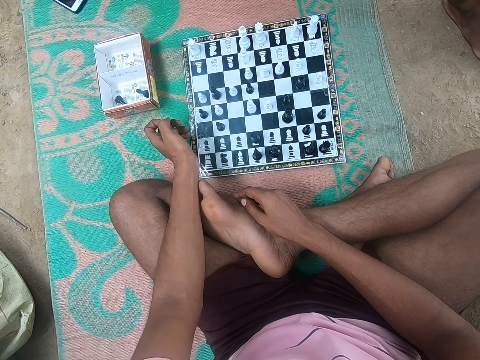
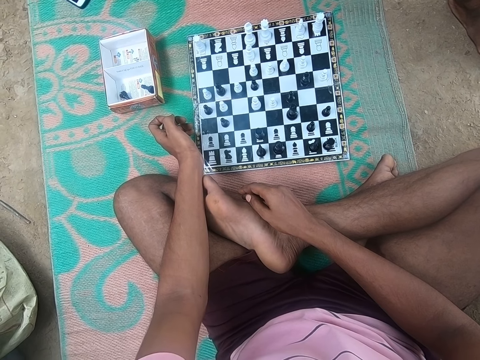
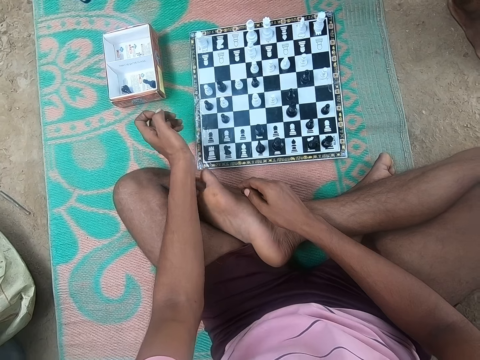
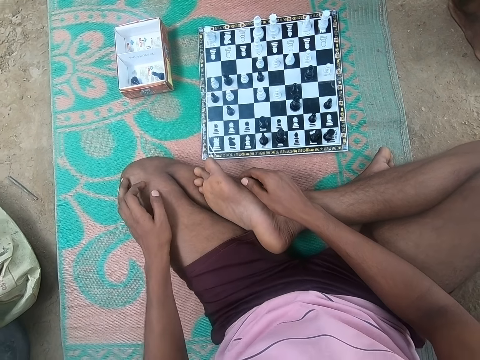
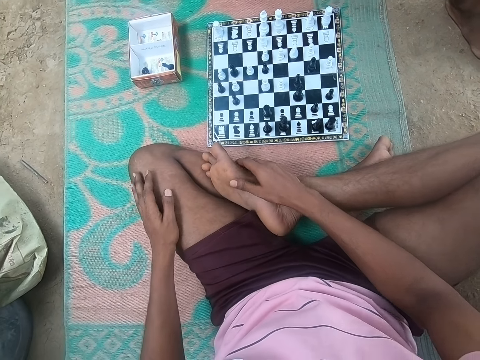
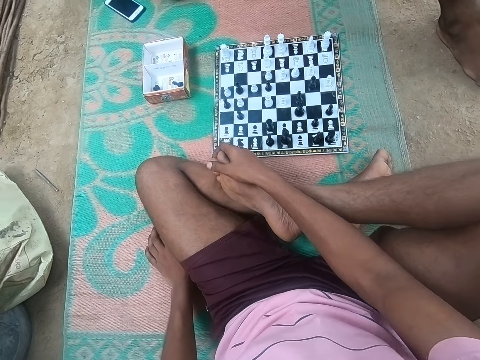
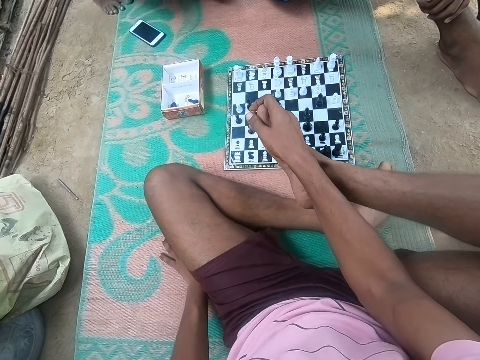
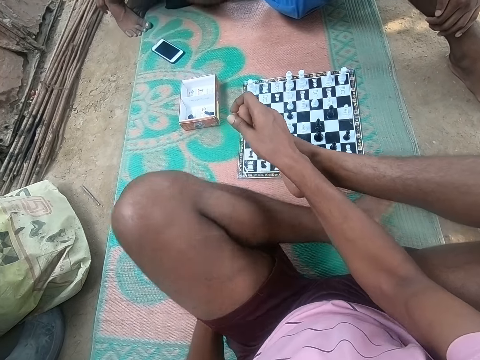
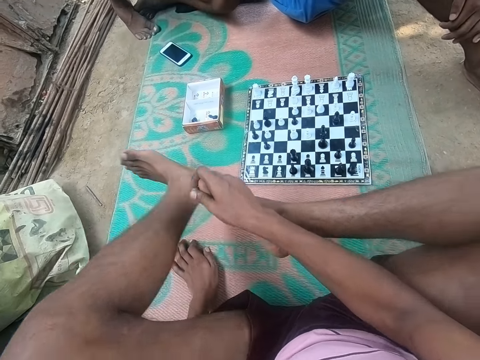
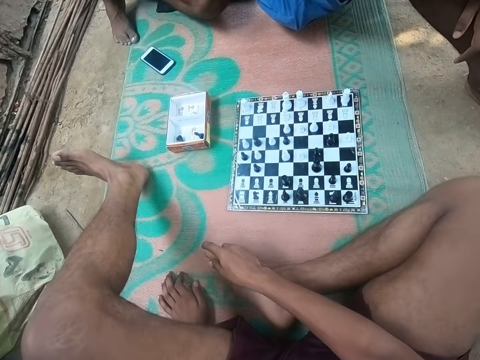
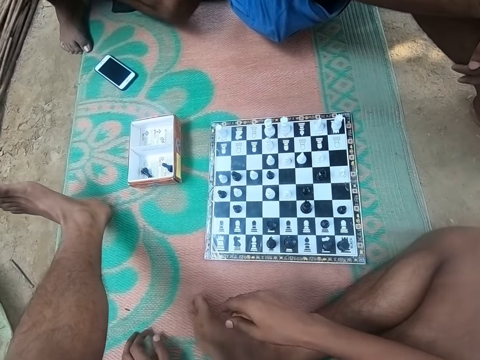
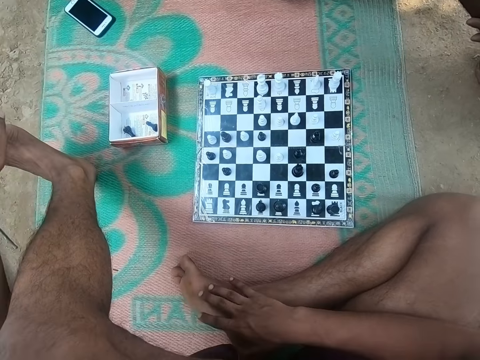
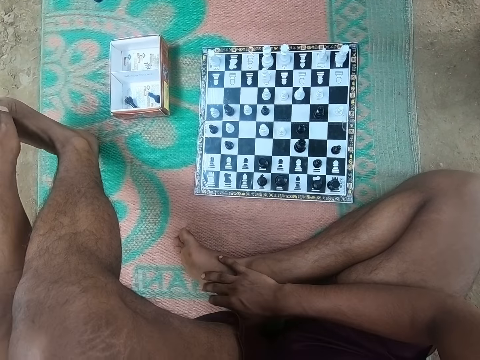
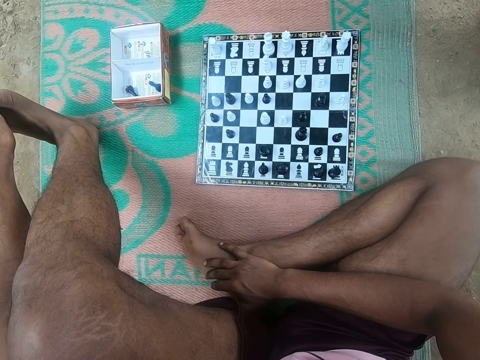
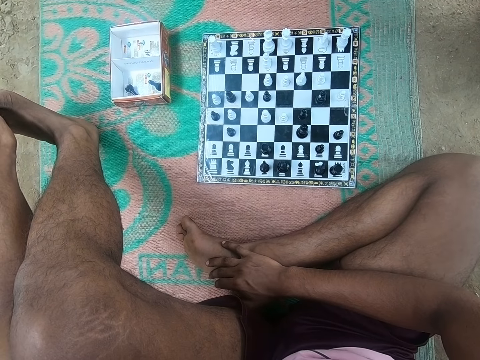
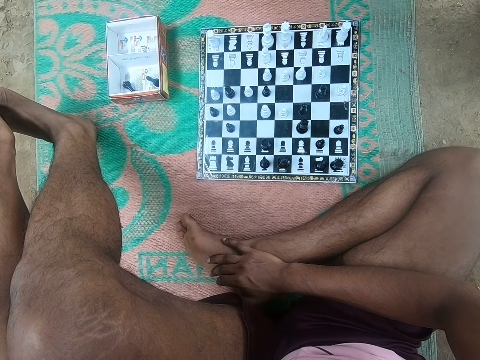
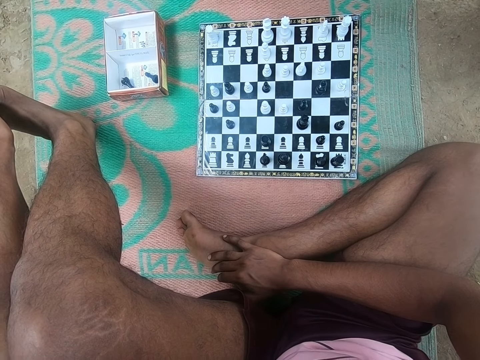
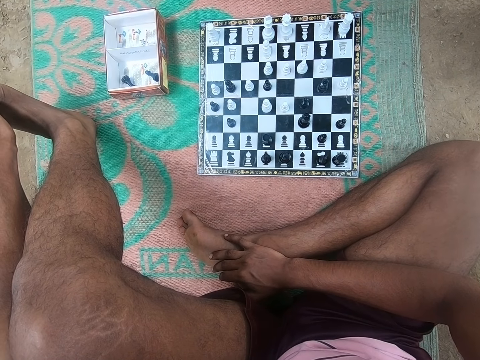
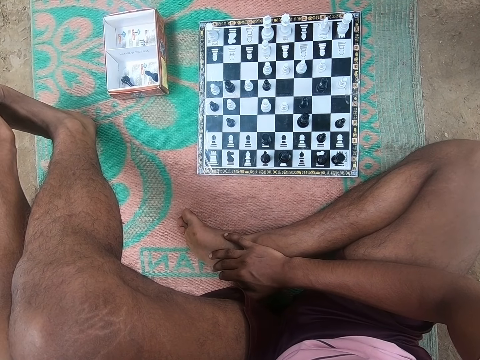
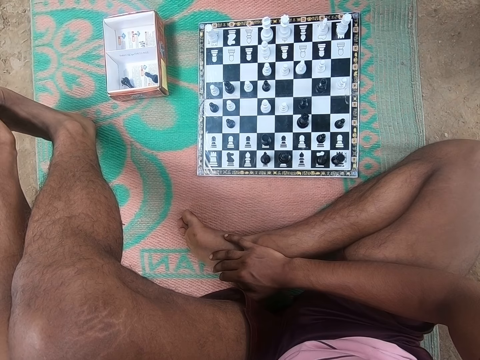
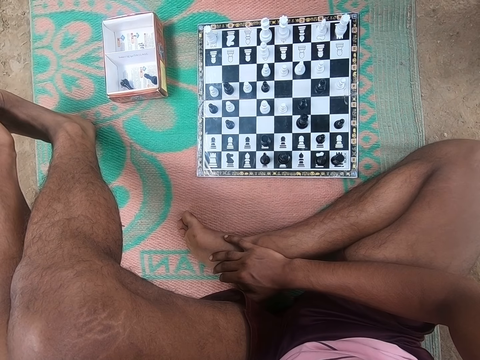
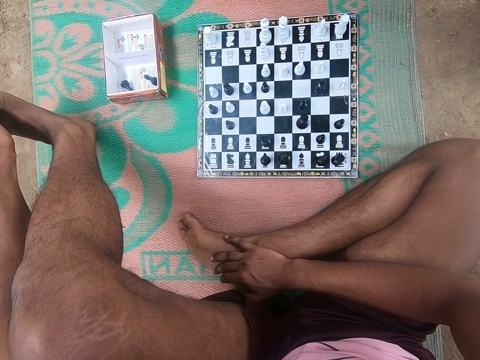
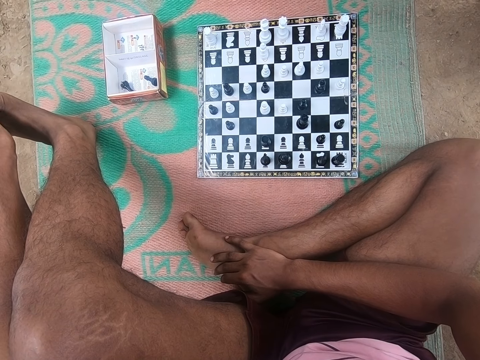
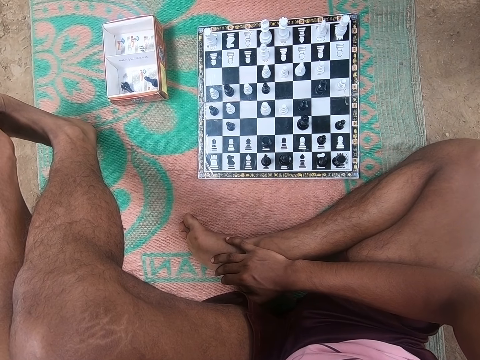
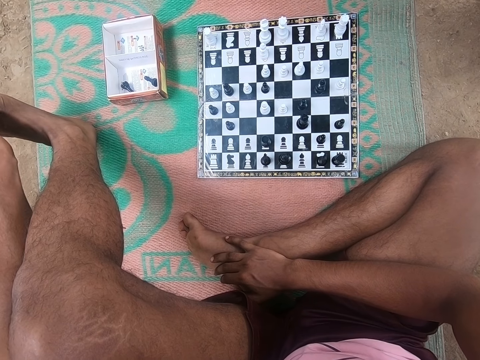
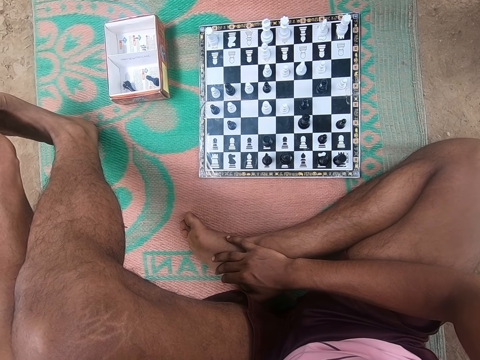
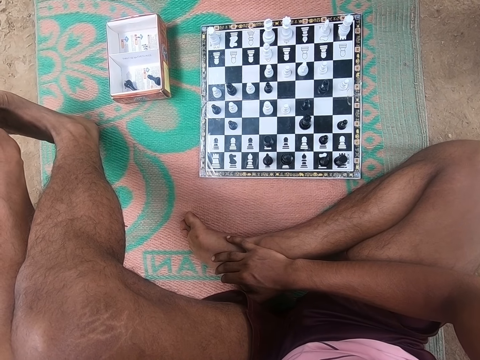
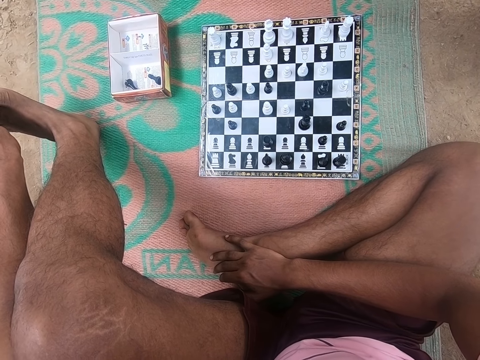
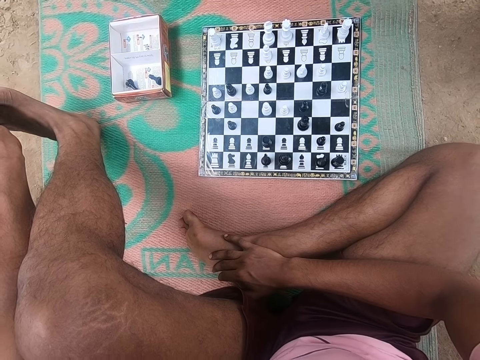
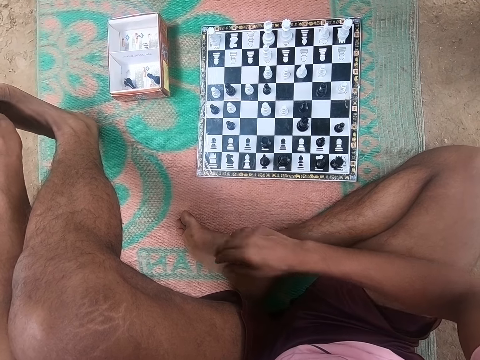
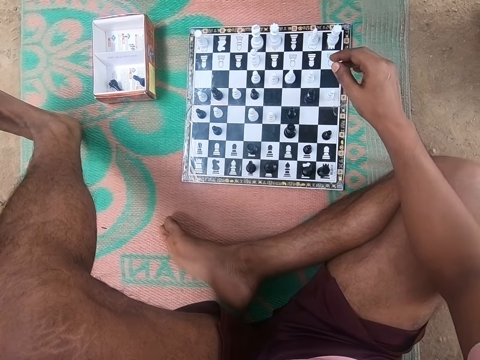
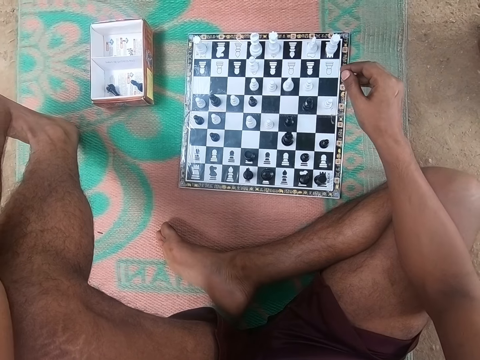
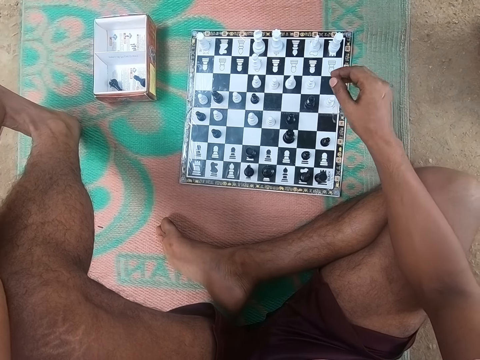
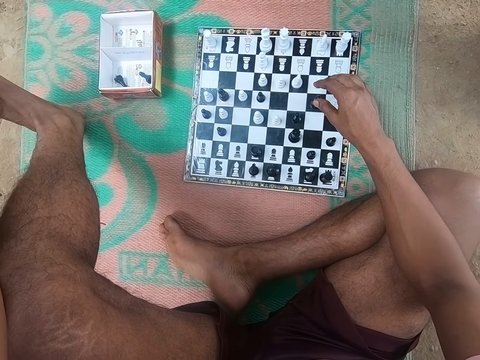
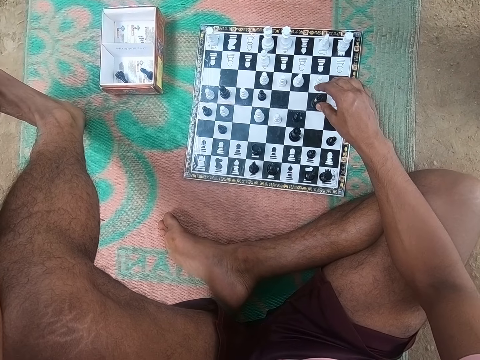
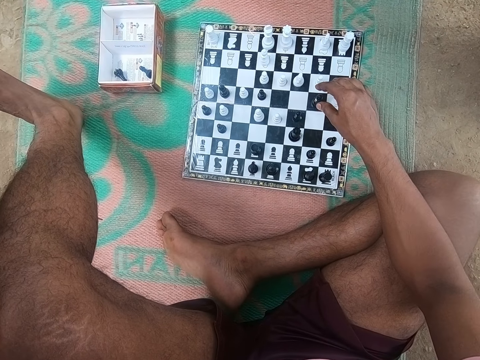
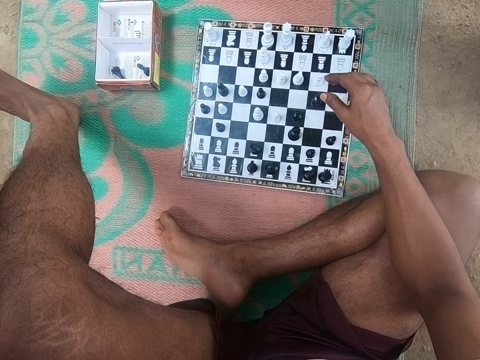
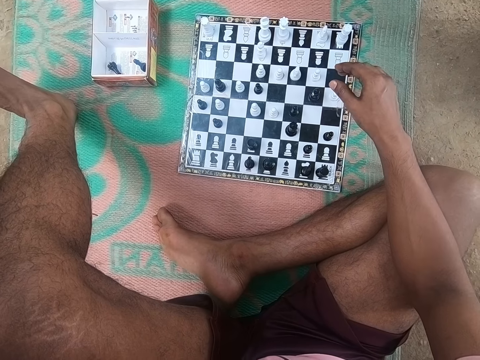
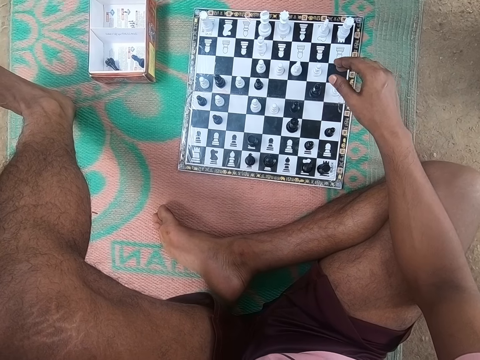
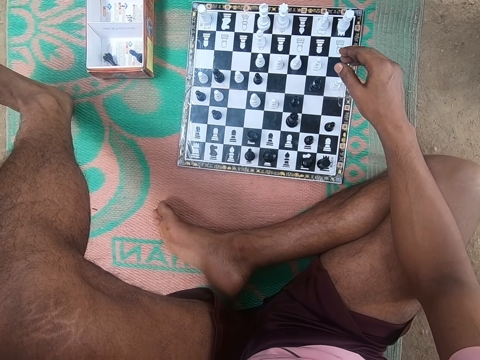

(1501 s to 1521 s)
The camera wearer moves his hand. He touches his thigh. He moves his legs. A man looks around the chess board. The camera wearer looks around the chess board. He moves his hand.

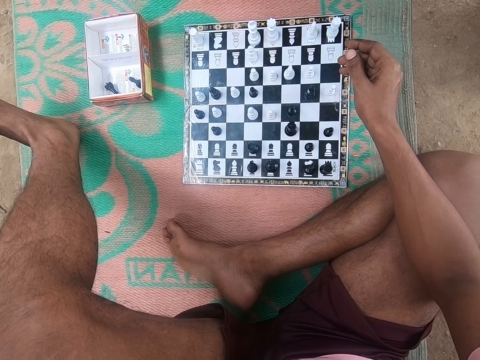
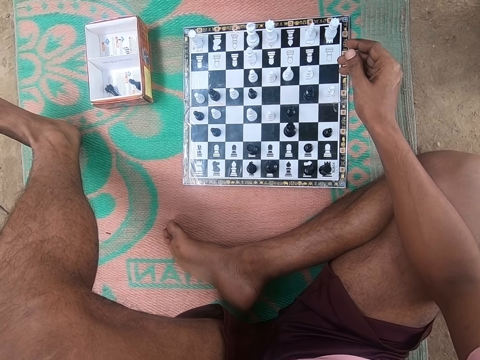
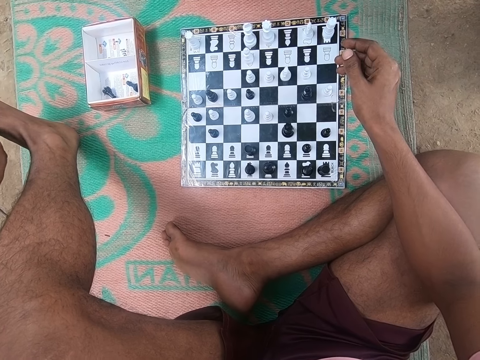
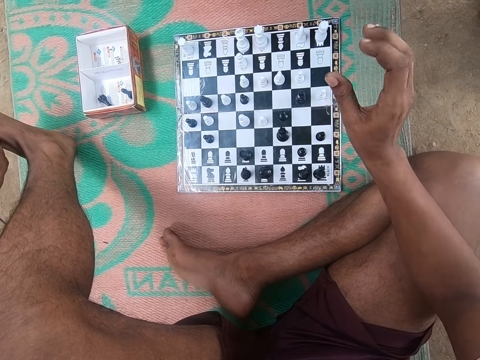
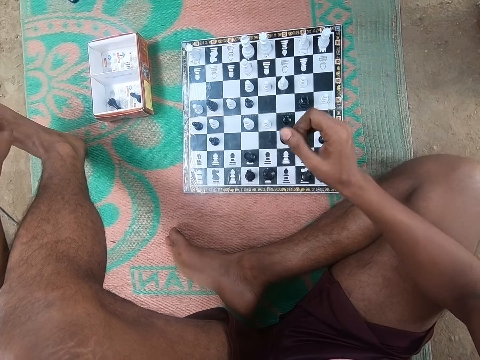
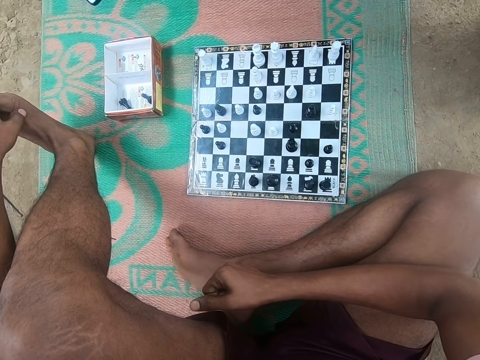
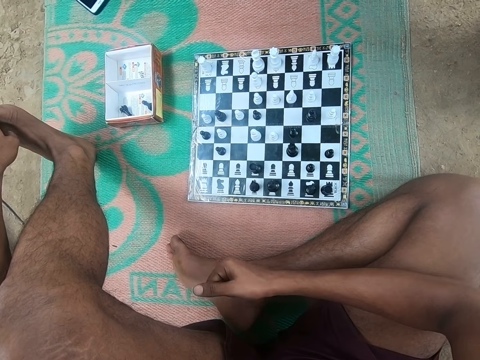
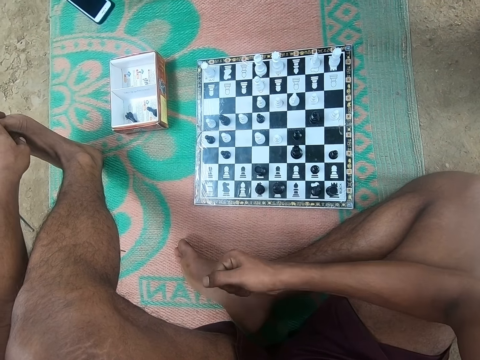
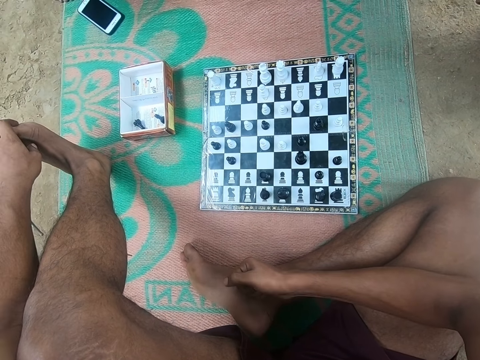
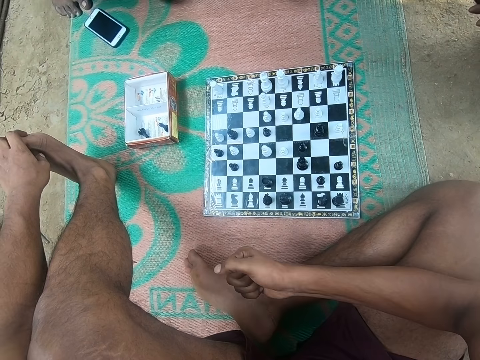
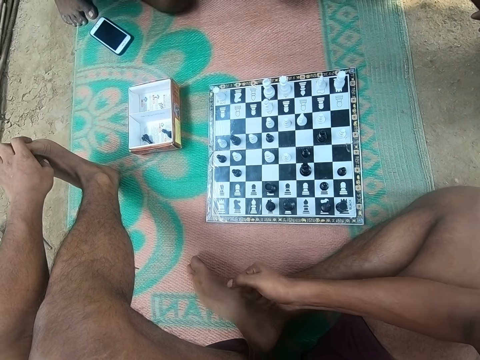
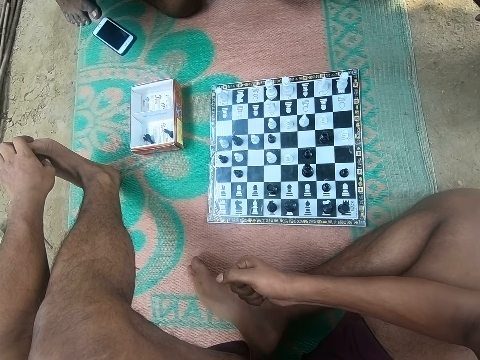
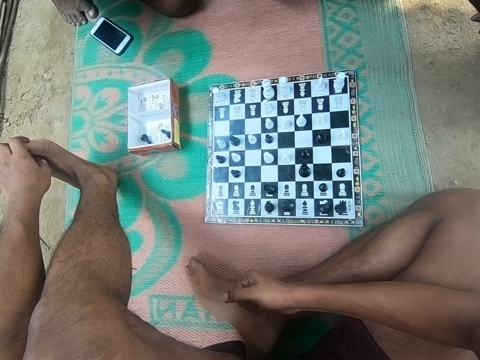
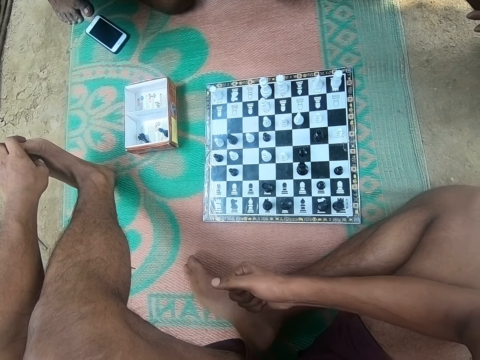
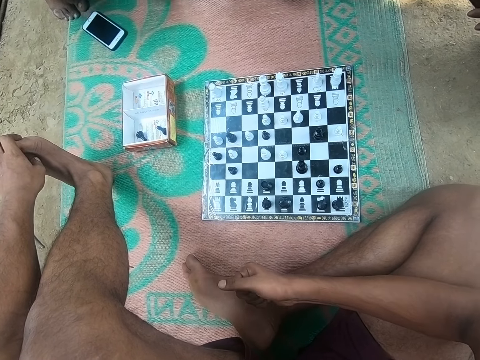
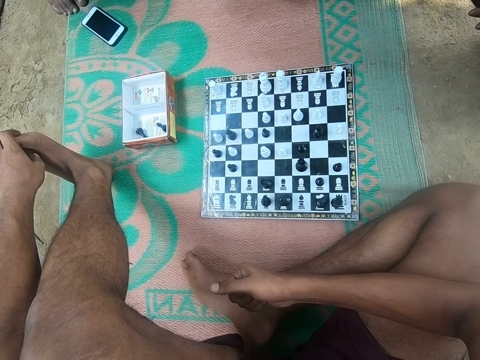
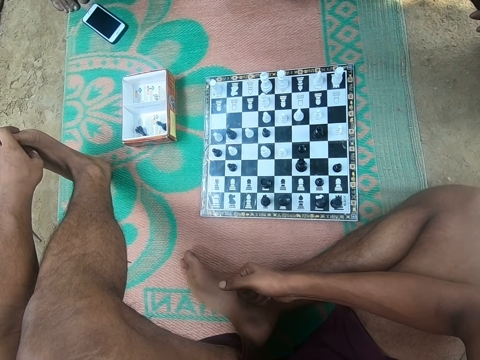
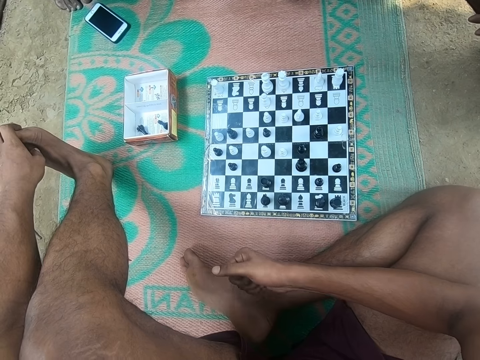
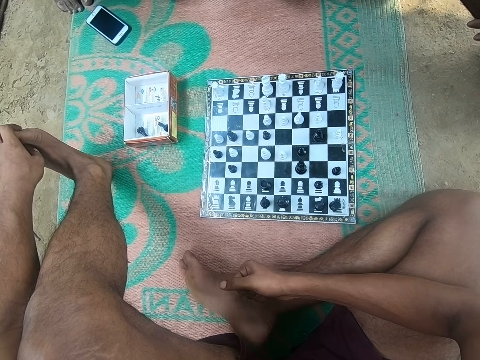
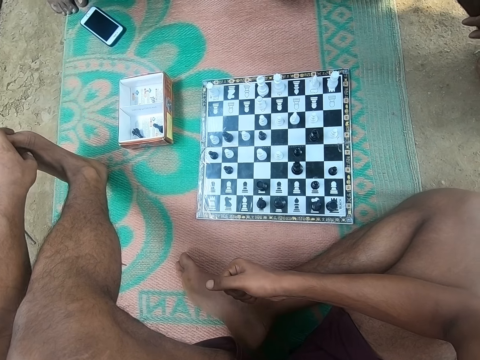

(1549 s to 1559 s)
The camera wearer moves his hand. He beats his leg. He looks around the chess board.
